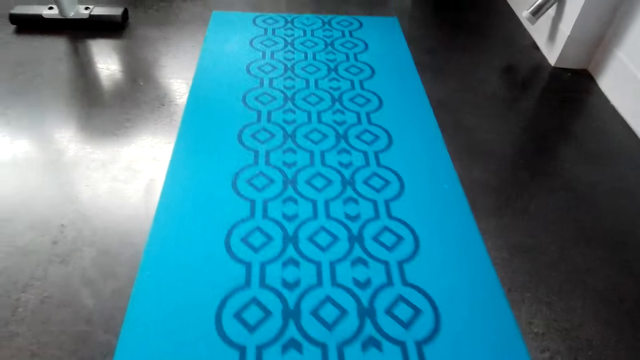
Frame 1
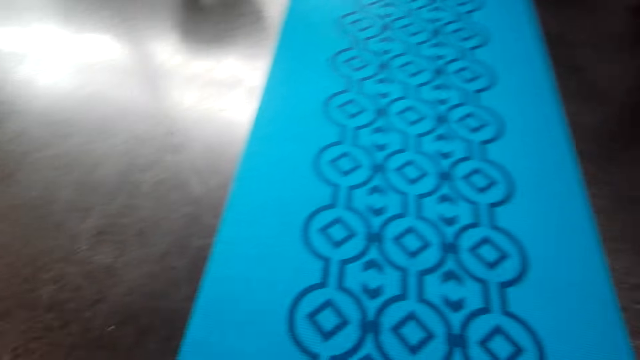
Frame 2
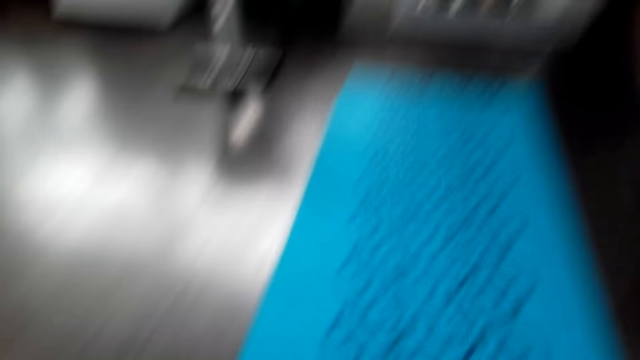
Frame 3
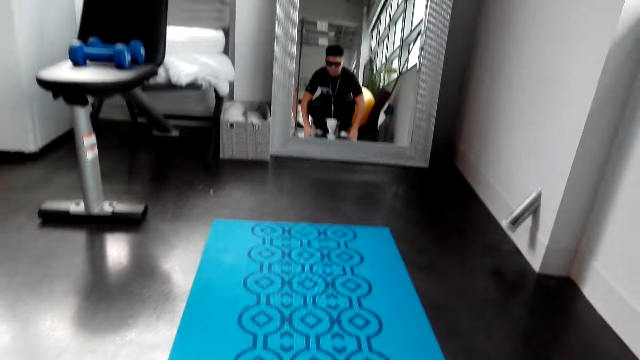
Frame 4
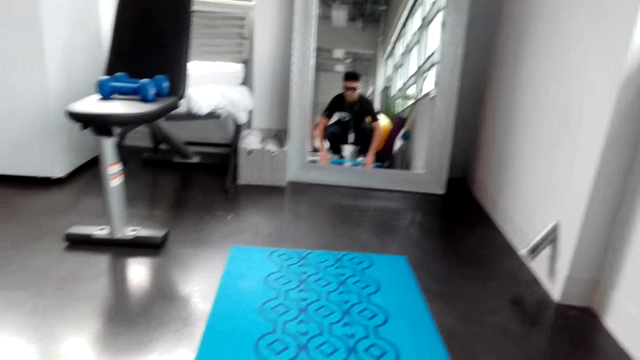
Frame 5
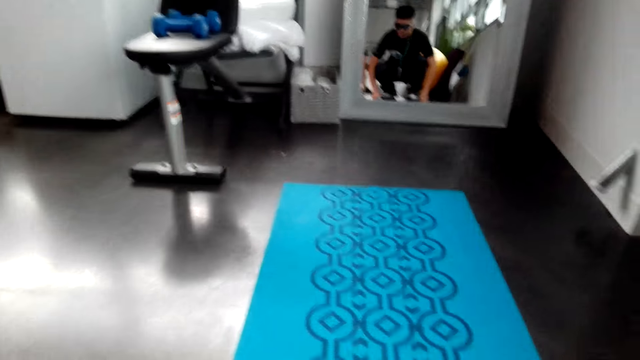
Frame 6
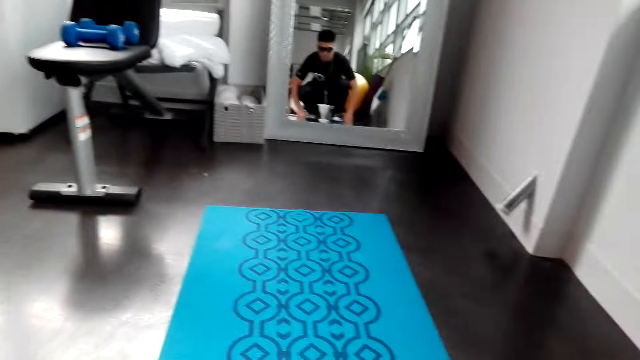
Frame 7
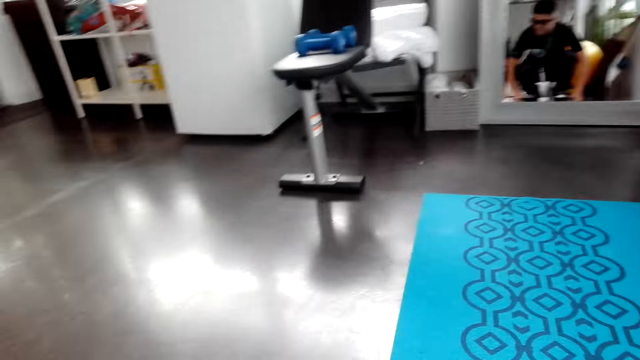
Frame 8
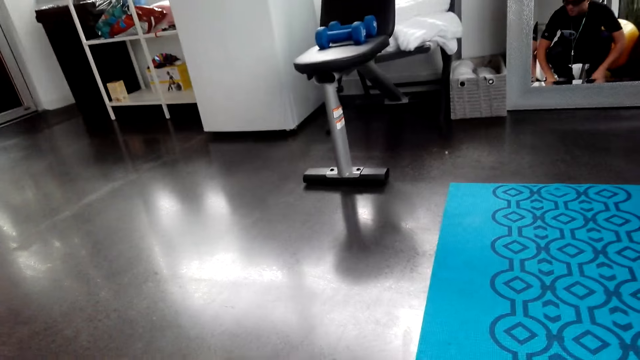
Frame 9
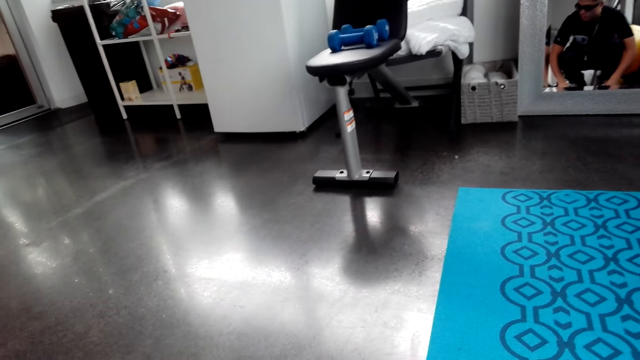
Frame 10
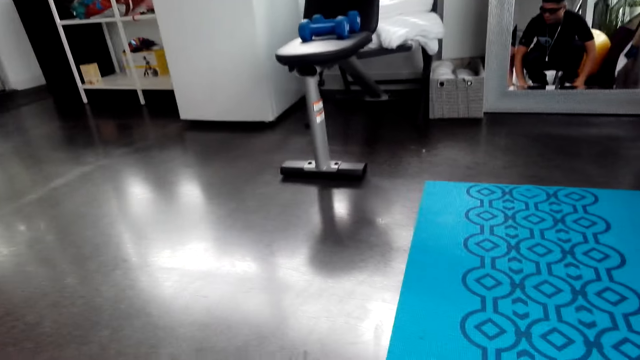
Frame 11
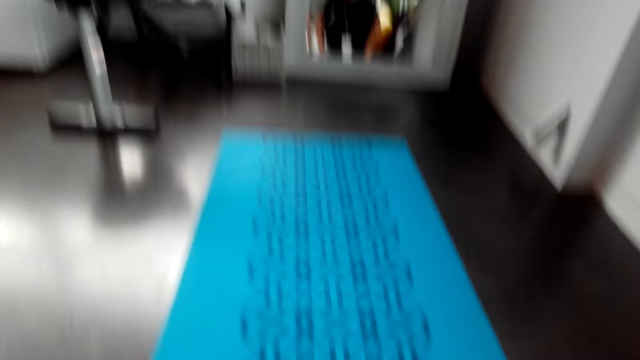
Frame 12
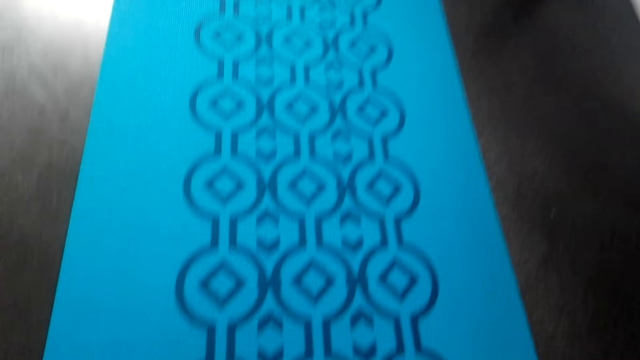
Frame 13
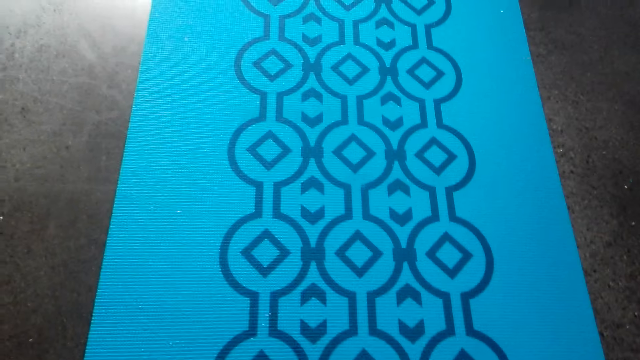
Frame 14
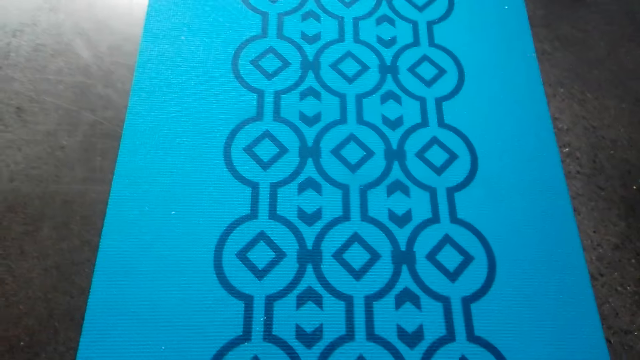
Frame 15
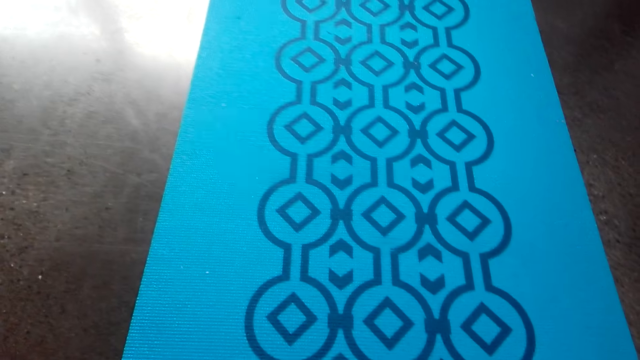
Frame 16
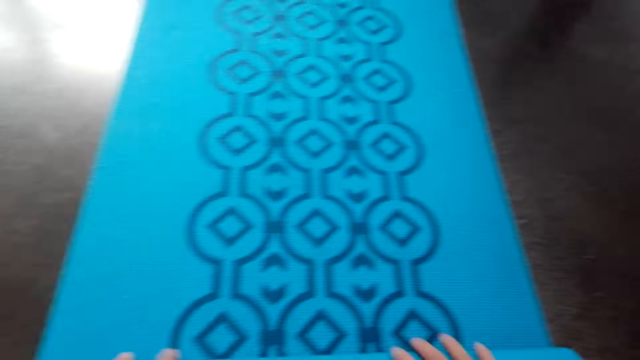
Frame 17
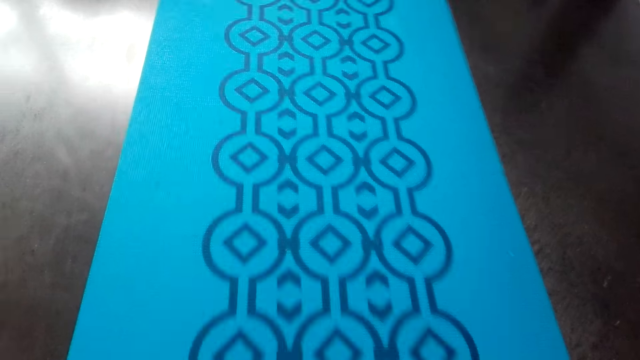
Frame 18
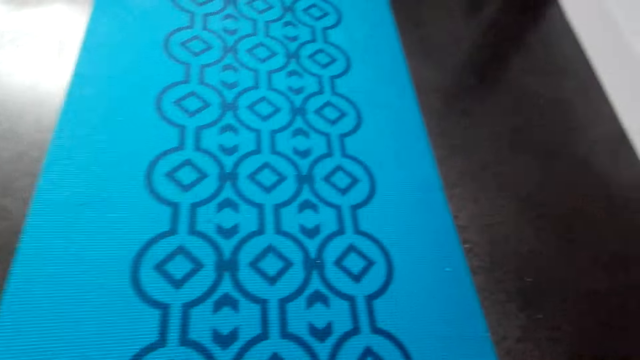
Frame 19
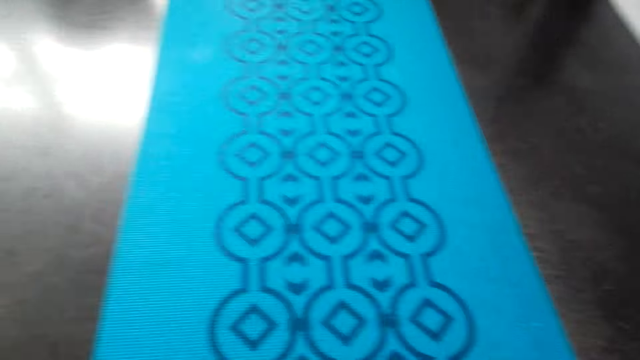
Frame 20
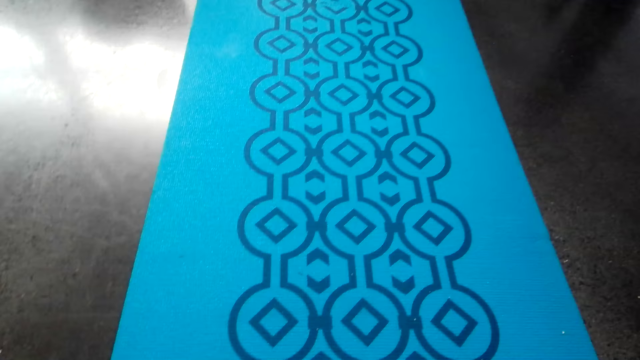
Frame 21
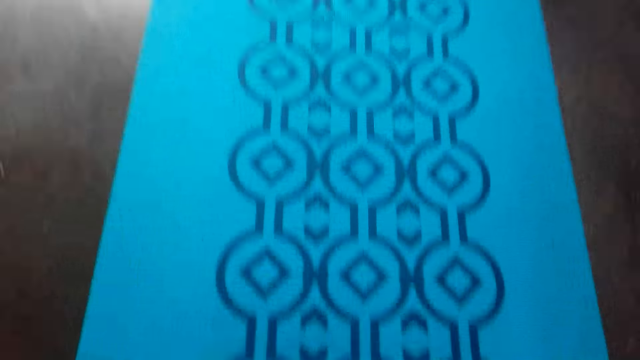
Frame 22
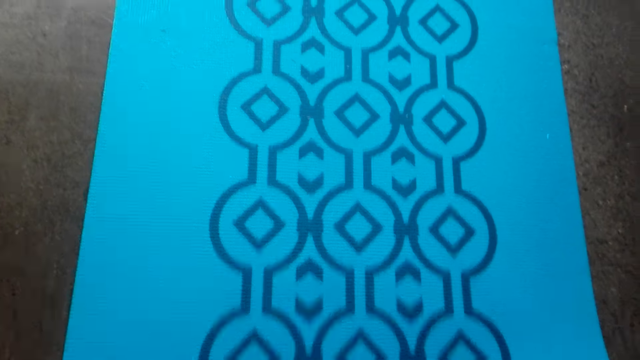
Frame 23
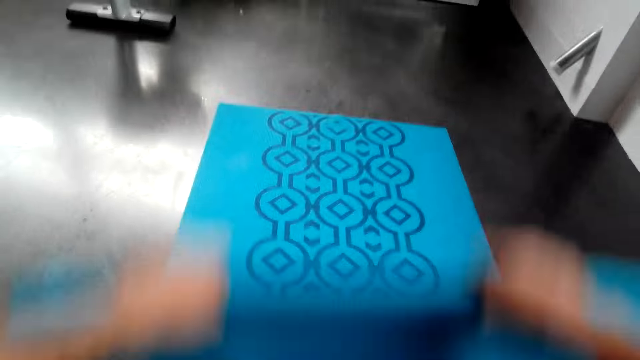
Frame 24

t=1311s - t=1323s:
The camera wearer interacts with a person. They move a yoga mat.

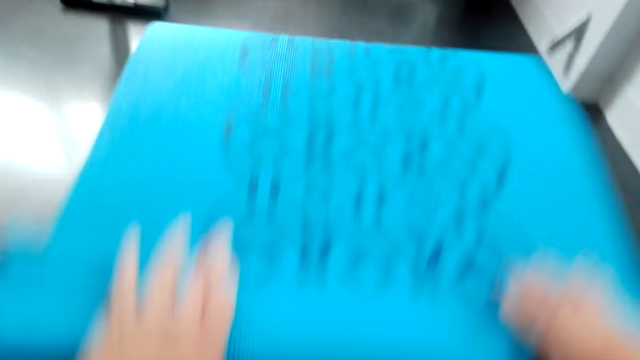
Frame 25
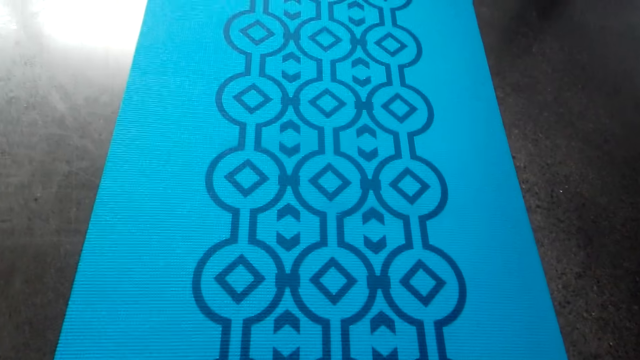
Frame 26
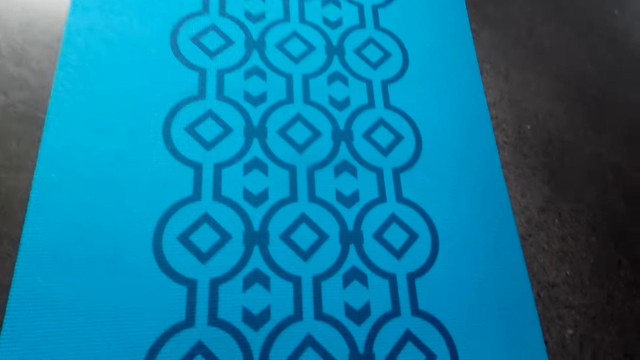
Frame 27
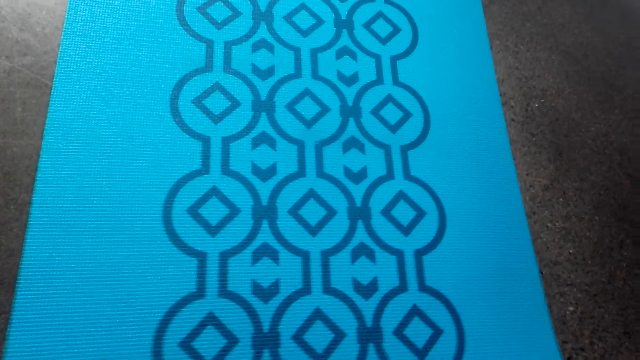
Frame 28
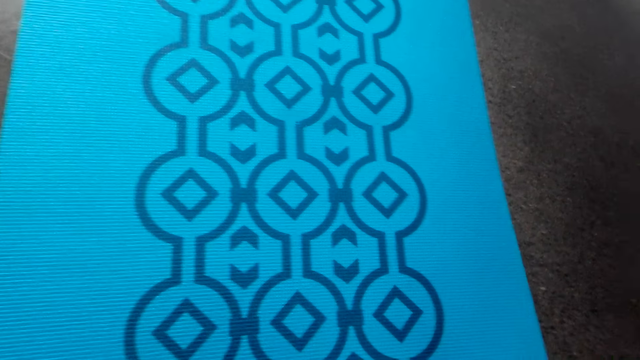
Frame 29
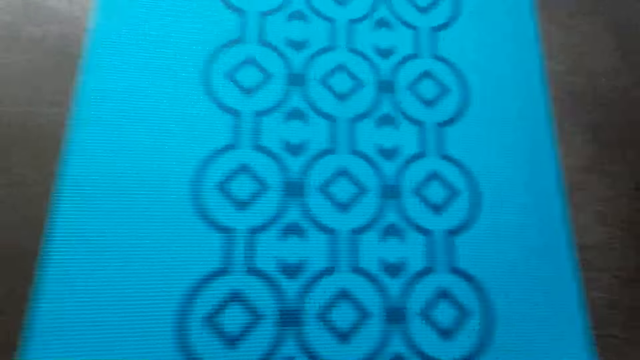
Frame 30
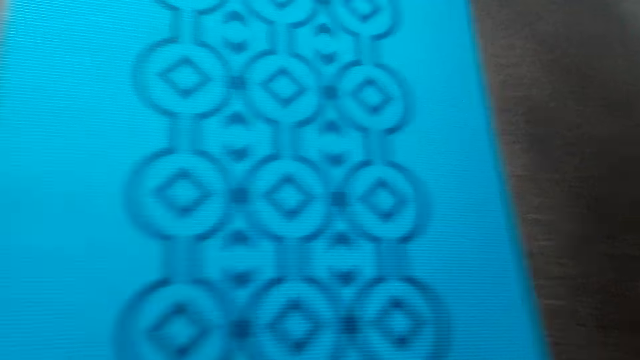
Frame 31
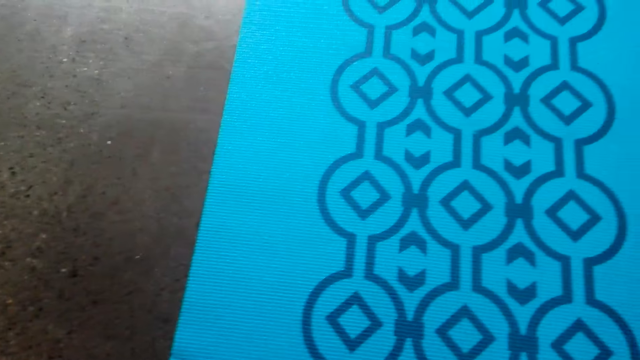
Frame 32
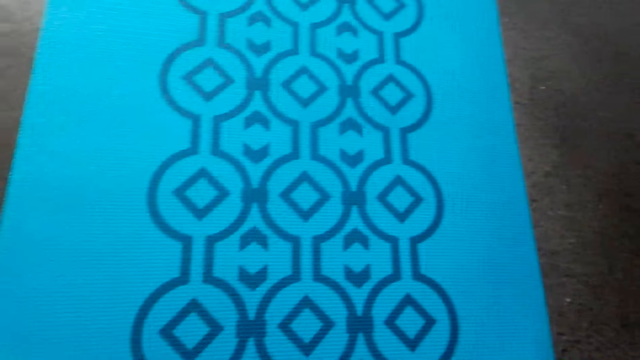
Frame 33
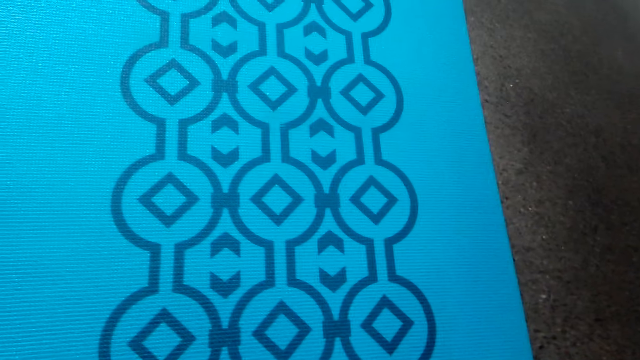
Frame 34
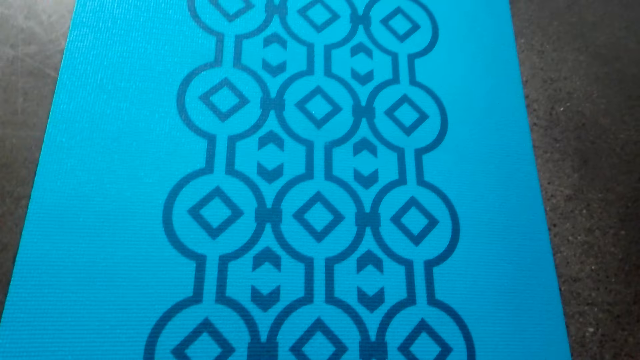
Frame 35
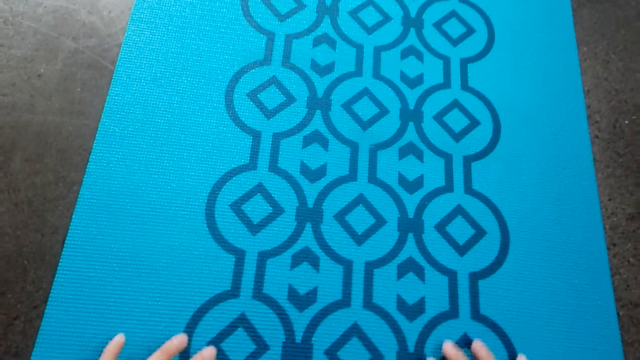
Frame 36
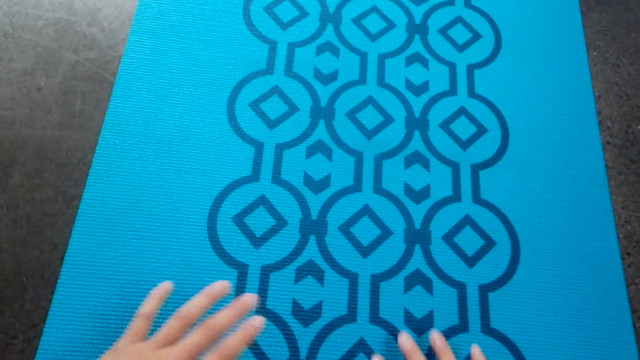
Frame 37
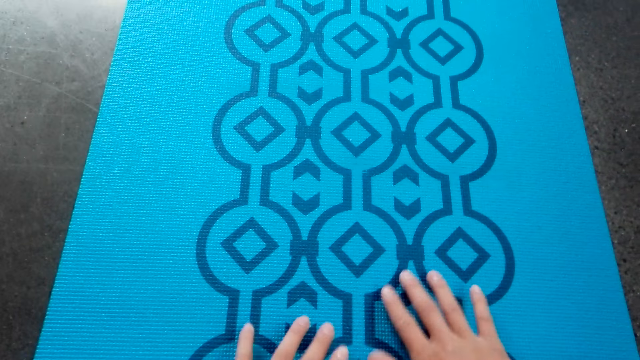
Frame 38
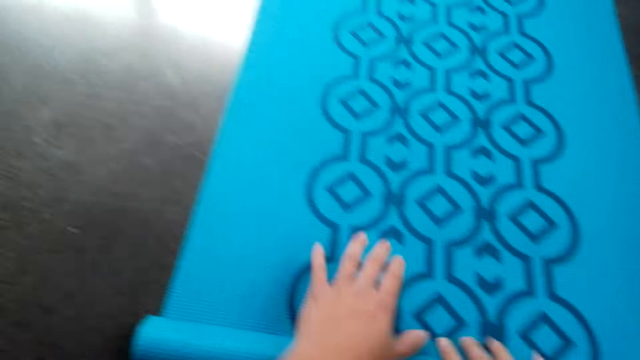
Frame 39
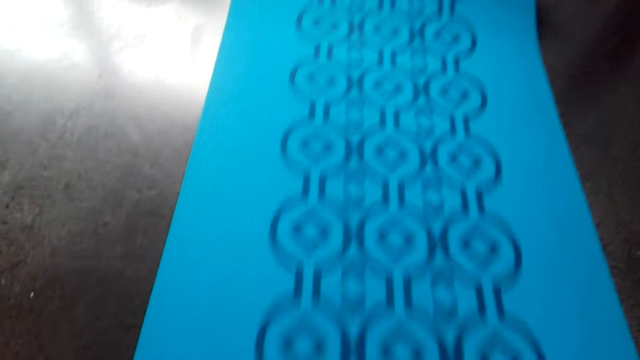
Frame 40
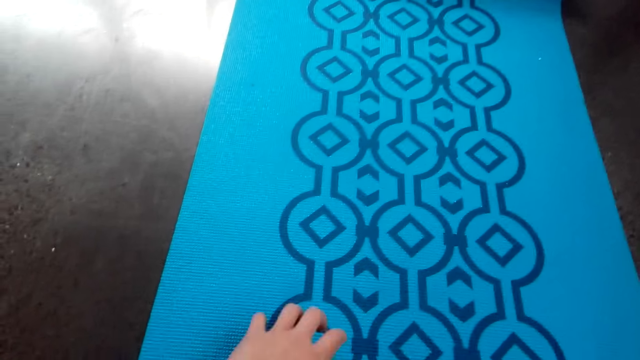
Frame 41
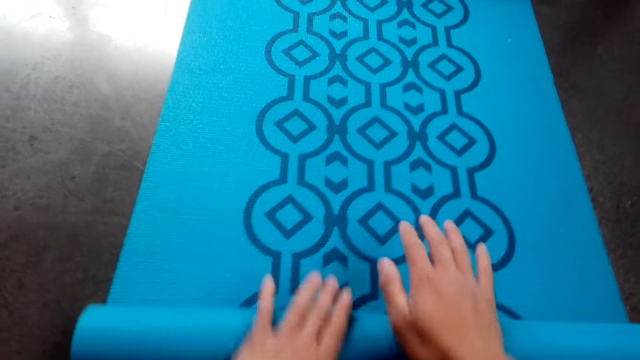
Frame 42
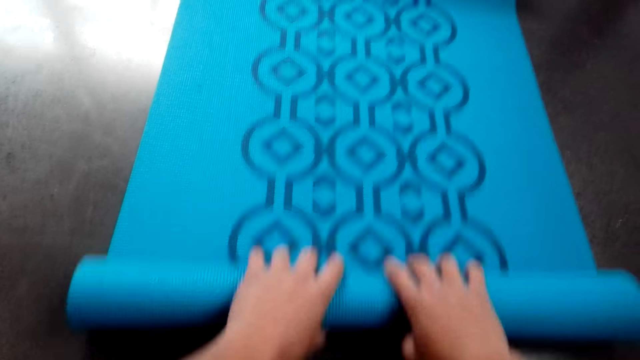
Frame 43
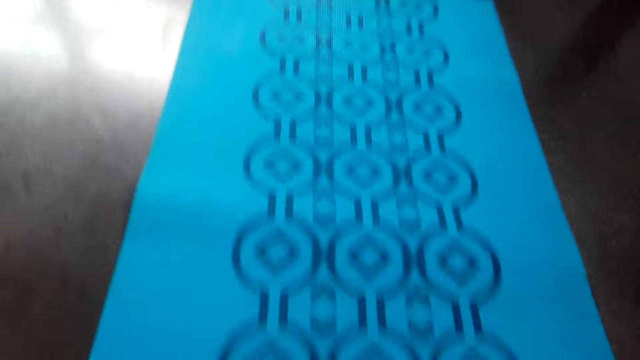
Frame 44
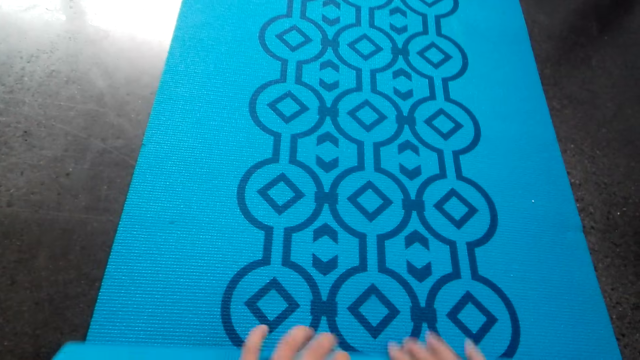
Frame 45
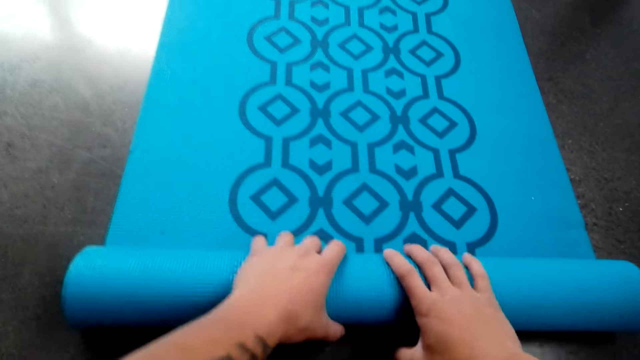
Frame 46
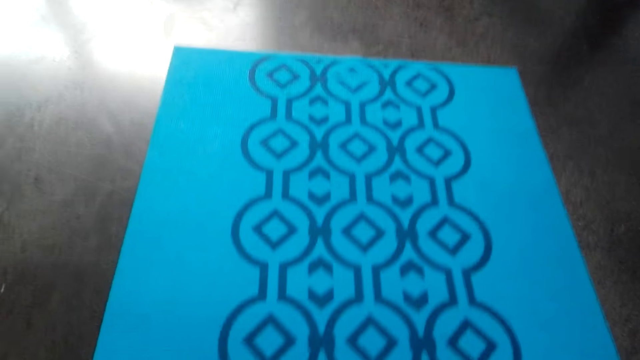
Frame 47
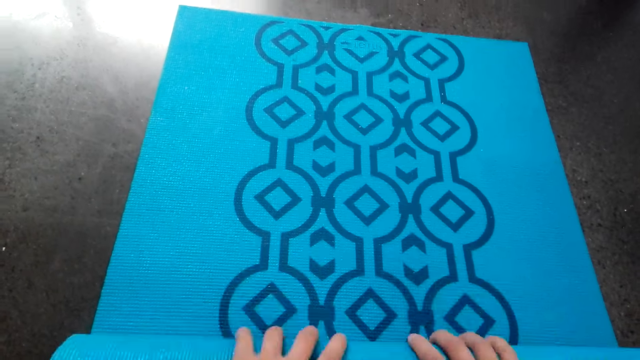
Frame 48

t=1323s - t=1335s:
The camera wearer looks around. They roll a yoga mat.
